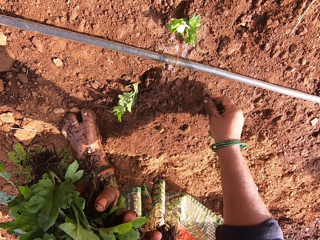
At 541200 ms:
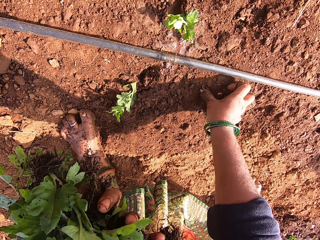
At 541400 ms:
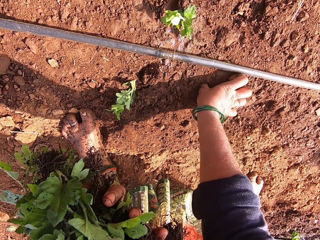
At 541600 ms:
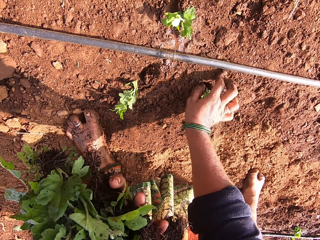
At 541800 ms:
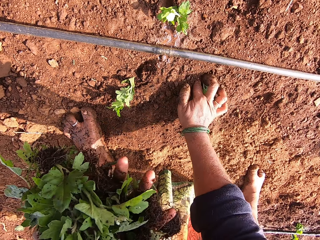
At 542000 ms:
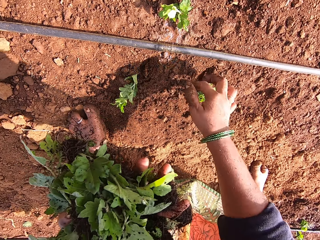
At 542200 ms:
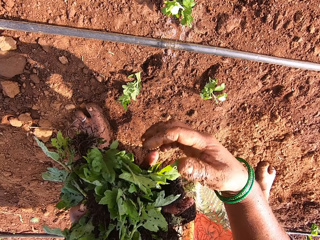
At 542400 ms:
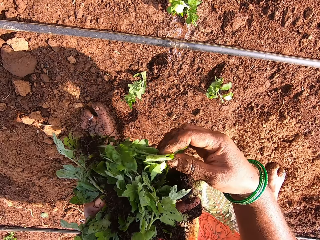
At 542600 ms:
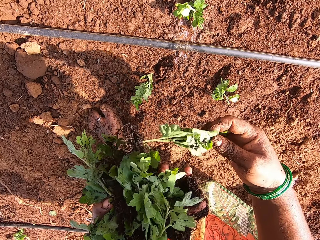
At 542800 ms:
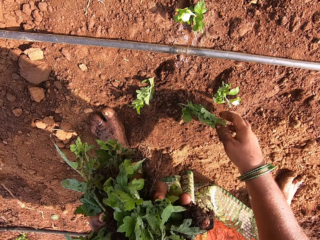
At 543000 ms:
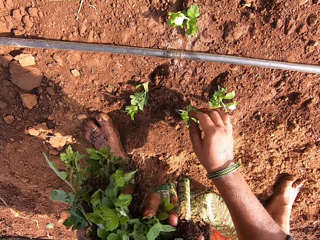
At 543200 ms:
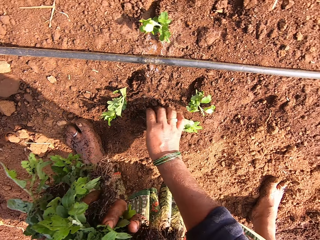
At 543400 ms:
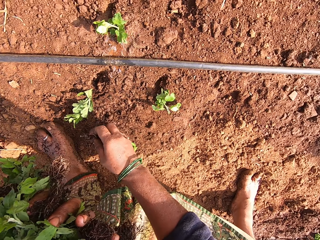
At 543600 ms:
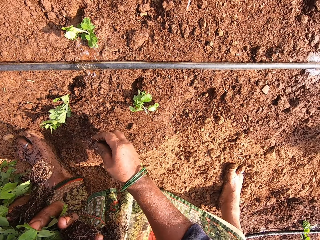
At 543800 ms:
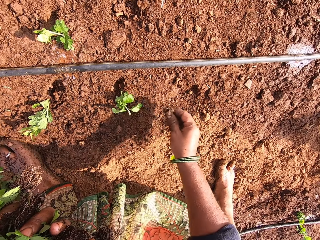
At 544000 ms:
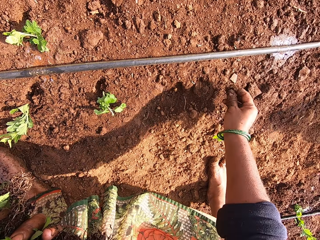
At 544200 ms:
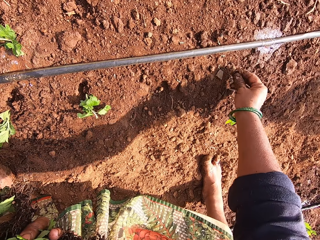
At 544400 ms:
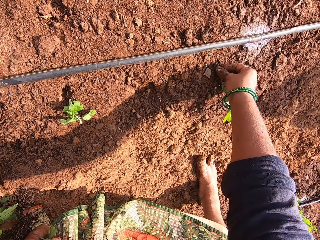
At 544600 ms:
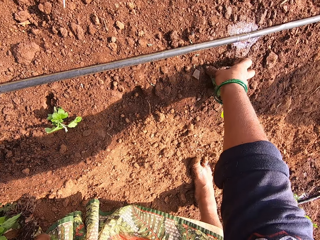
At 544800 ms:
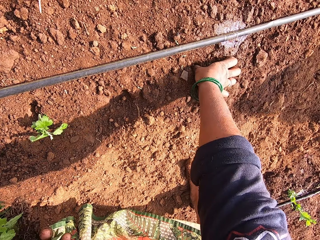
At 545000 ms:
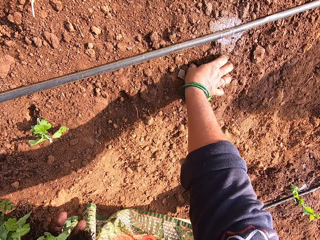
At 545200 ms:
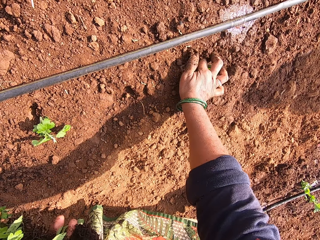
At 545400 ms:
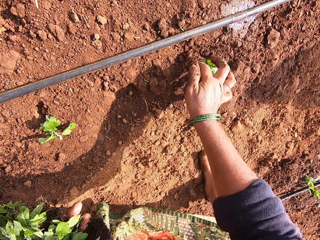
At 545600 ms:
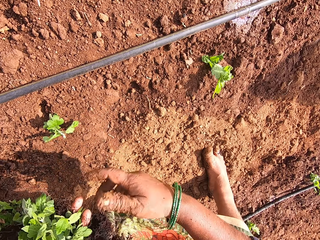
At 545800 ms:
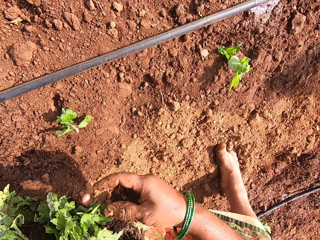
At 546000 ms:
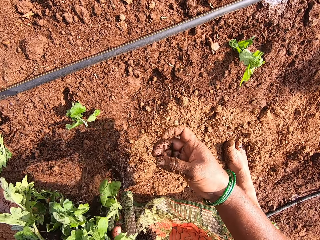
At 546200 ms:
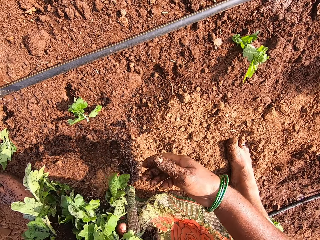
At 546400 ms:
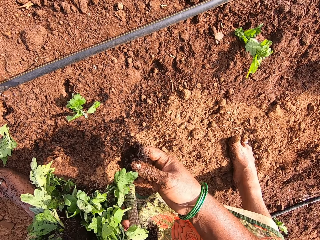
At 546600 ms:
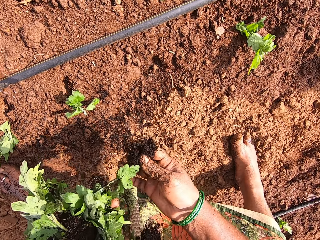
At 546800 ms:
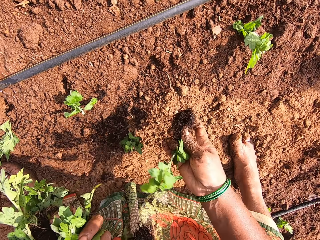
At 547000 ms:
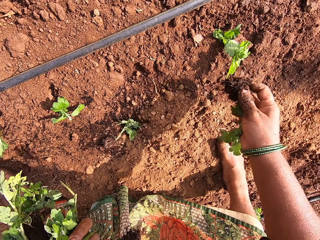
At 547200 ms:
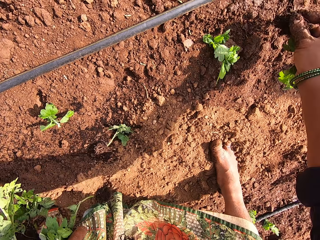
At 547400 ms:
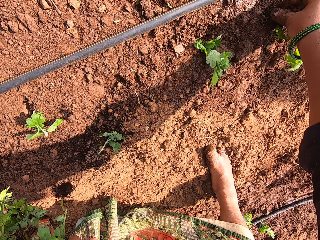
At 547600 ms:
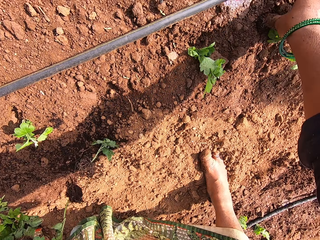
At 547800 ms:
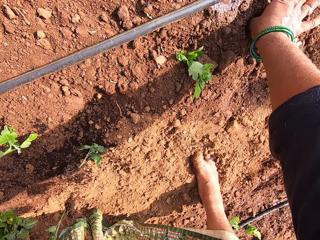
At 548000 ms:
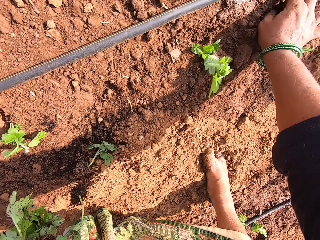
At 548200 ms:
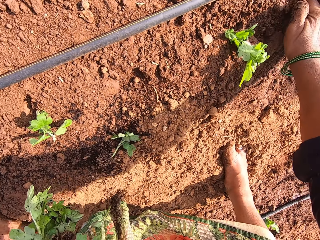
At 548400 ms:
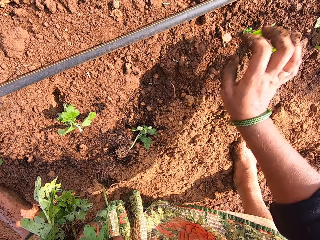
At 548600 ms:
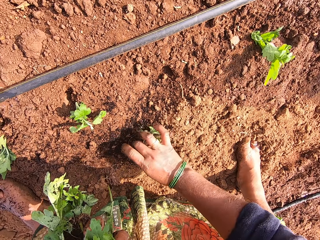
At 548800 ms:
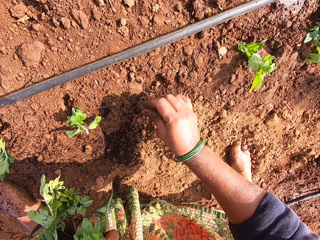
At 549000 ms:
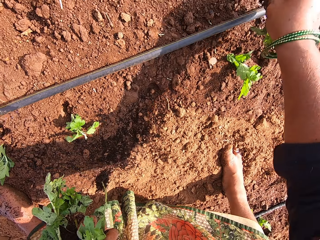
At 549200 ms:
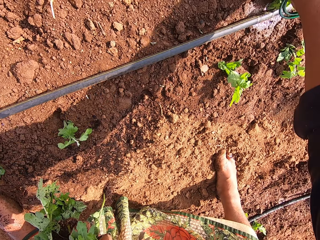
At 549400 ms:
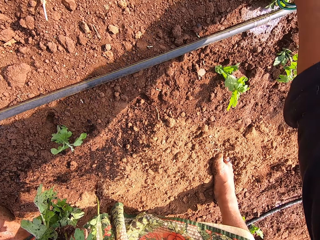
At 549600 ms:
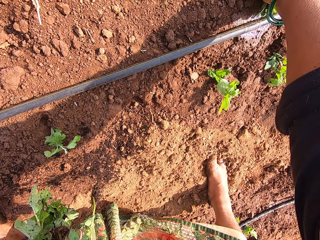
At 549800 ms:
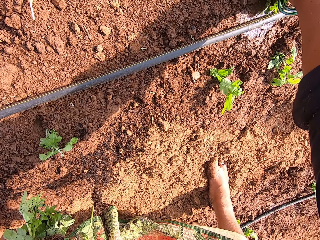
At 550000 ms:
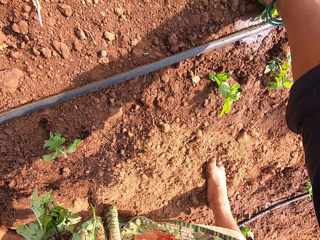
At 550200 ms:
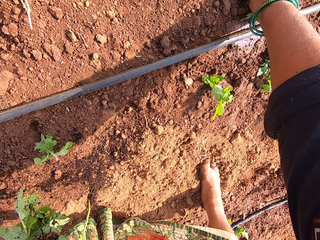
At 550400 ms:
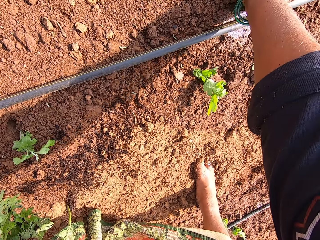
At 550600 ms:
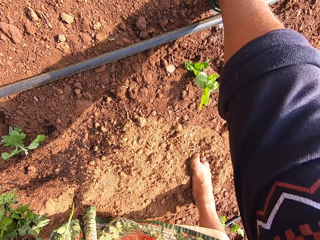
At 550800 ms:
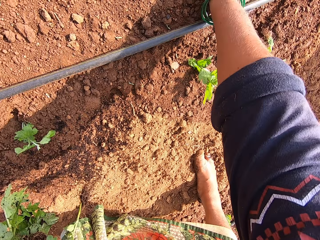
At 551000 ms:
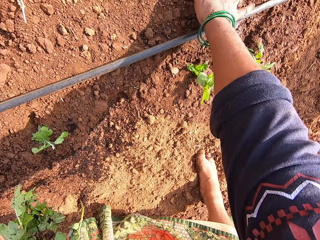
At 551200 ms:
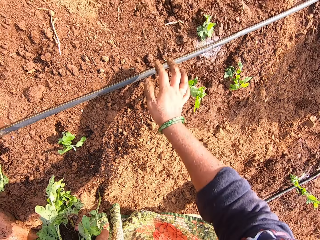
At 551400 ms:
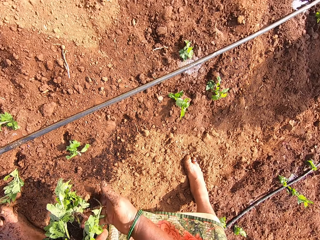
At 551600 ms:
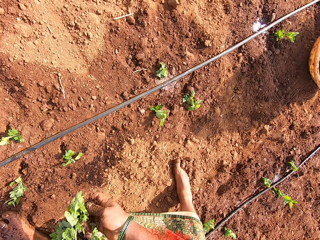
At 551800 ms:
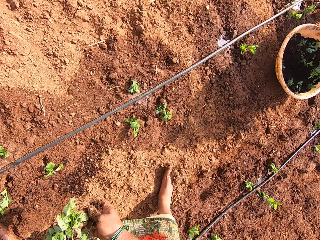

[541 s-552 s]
The camera wearer takes a plant from the left hand. They plant the plants in the soil. They take the plant from the left hand. They drop the plants on the ground. They pick up the plant from the ground. They plant the plants in the soil. They take the plant from the left hand. They plant the plants in the soil. They pick up the plant from the ground. They plant the plants in the soil.

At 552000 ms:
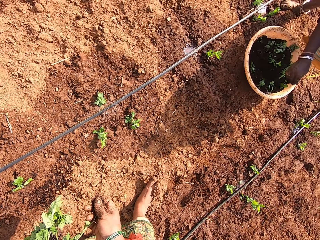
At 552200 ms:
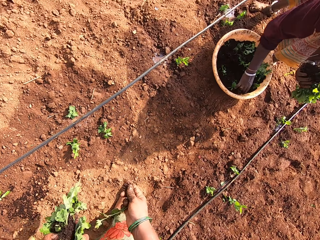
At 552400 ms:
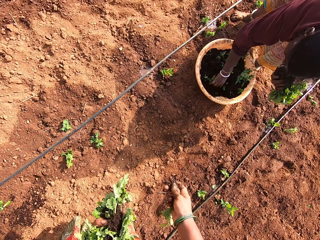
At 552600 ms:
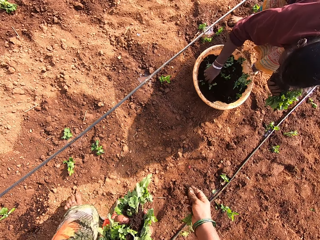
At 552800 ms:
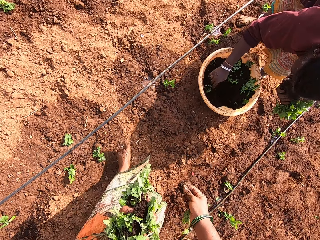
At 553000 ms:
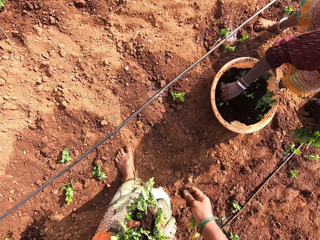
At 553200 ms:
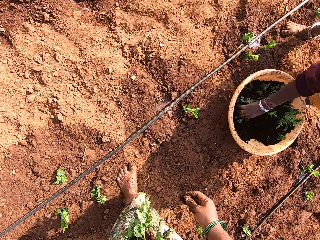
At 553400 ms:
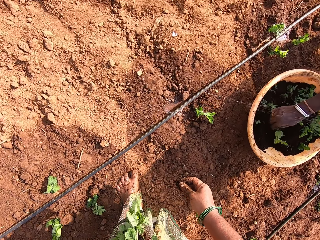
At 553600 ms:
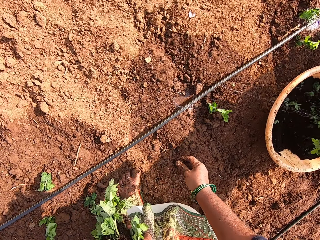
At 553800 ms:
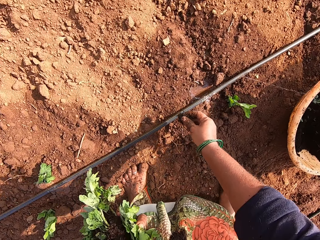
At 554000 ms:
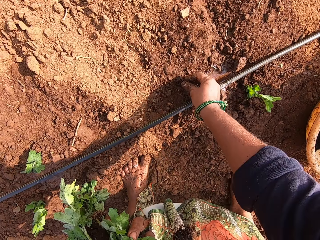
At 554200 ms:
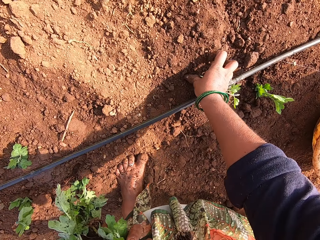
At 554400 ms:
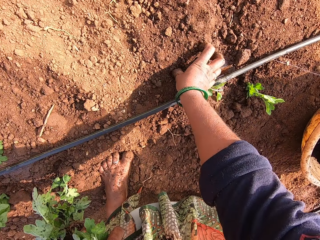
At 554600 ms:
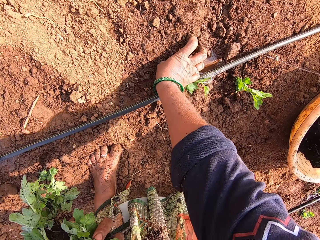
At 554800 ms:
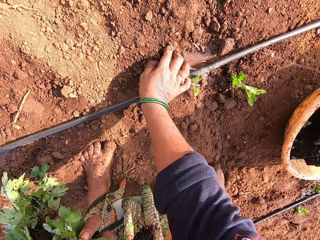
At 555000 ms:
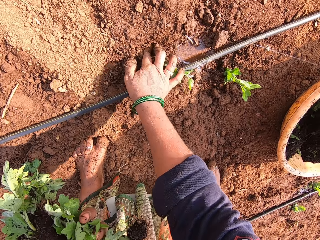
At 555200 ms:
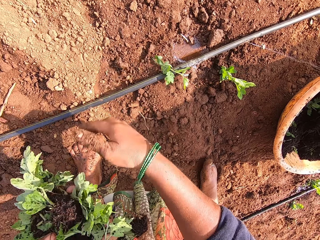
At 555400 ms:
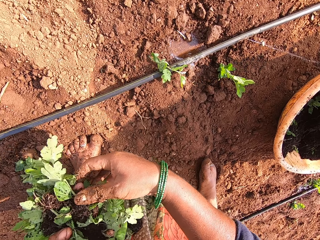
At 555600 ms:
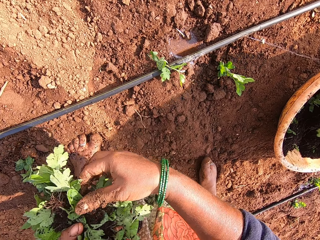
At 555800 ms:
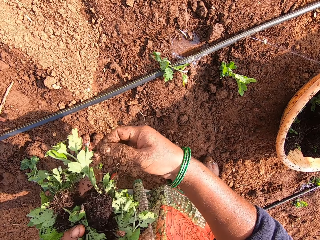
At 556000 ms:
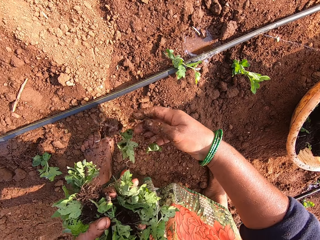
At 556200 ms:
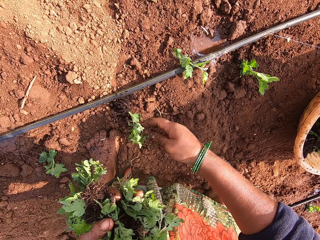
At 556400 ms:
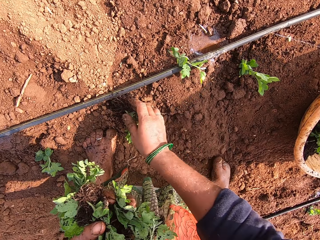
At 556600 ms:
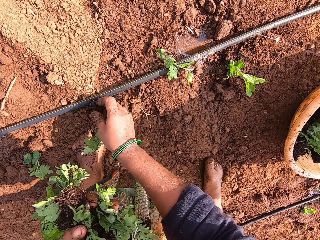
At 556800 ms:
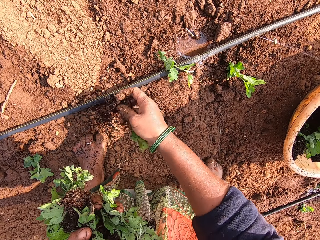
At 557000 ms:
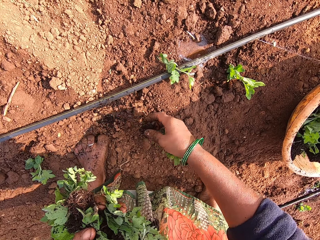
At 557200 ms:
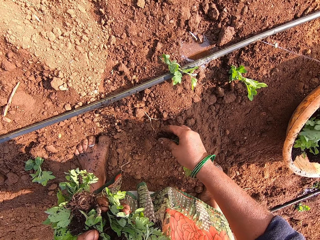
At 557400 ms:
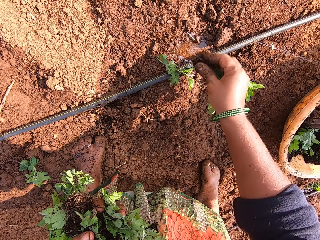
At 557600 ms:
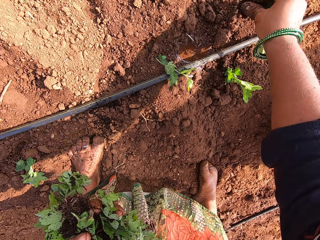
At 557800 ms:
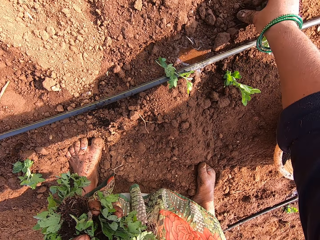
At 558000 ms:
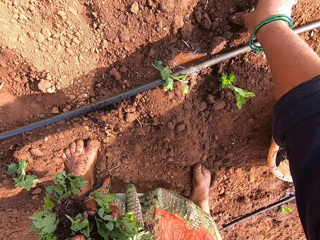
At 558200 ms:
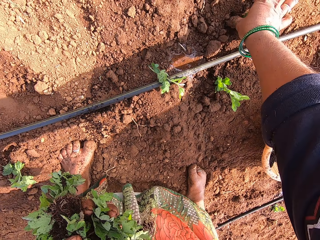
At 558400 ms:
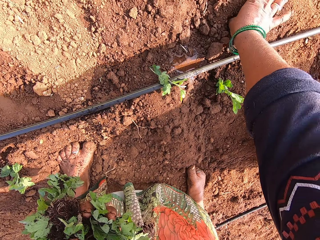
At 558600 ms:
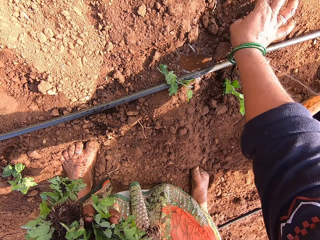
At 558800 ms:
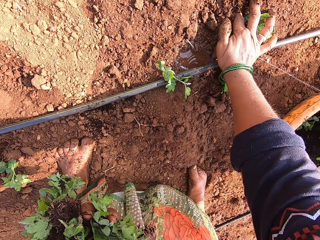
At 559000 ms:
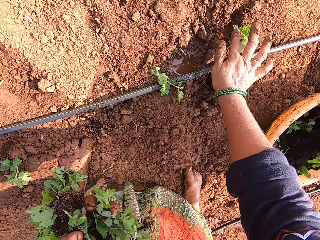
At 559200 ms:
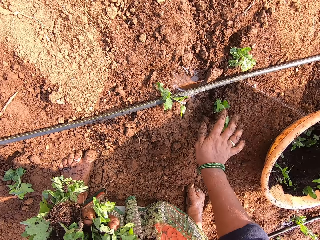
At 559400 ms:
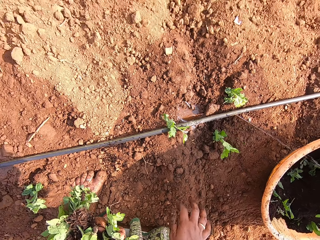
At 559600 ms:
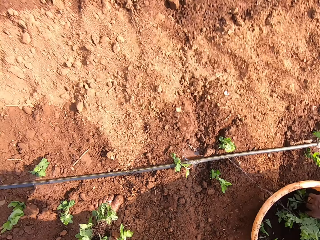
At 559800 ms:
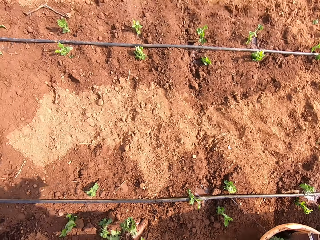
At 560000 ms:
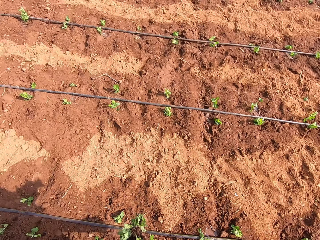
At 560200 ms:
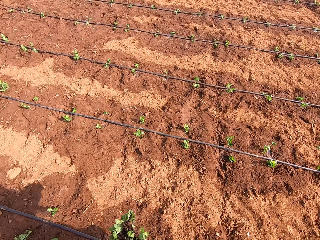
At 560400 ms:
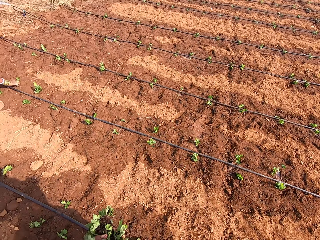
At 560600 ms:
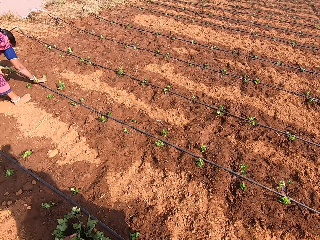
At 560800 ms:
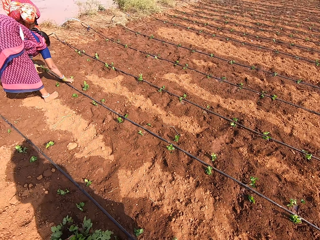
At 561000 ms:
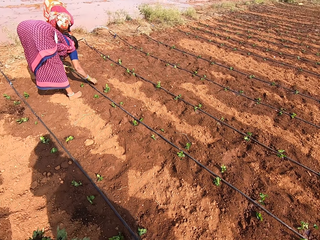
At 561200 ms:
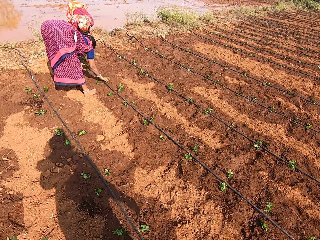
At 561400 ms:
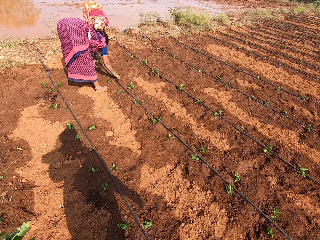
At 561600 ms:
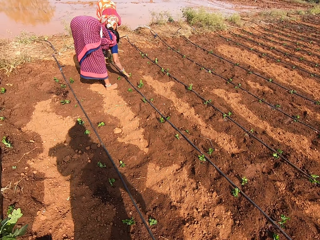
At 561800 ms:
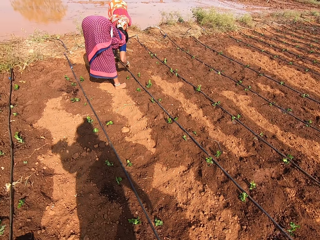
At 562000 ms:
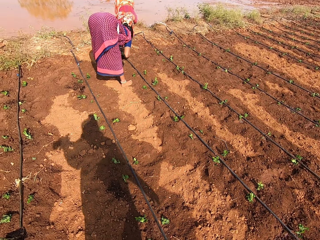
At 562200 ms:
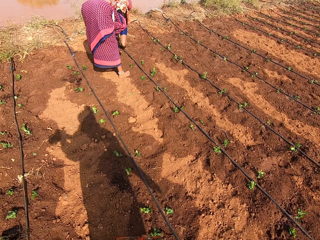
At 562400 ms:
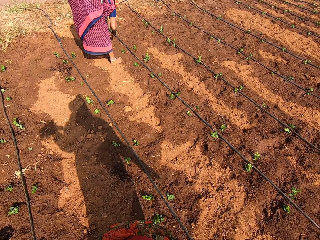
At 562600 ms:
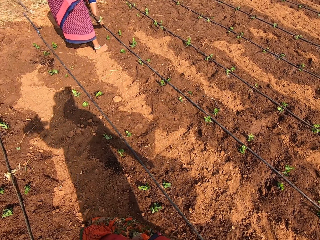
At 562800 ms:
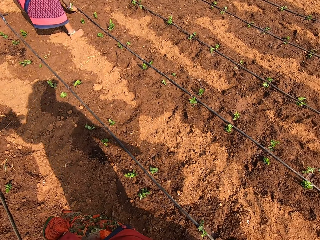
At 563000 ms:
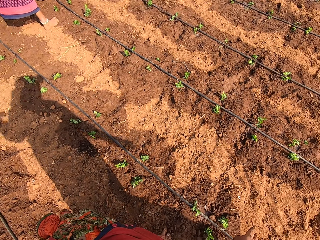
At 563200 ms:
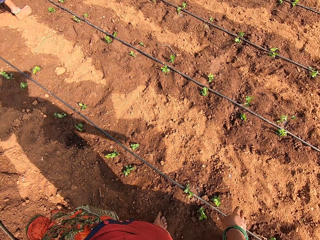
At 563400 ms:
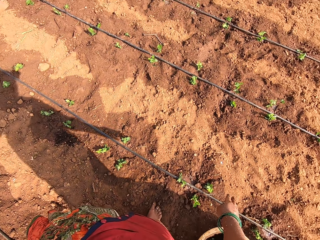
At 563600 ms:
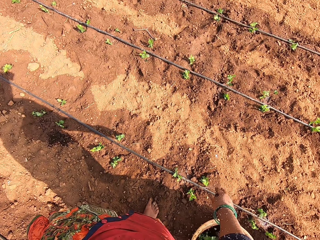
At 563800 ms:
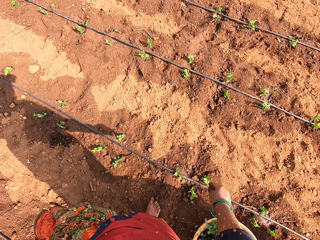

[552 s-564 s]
The camera wearer takes a plant or seedling from the left hand. They move a step forward. A lady picks seedlings from a basin on the farm. The camera wearer carries the seedling in the farm. They plant the plants in the soil. They pick the seedling from the left hand. They plant the seedling. They look around and turn around.
